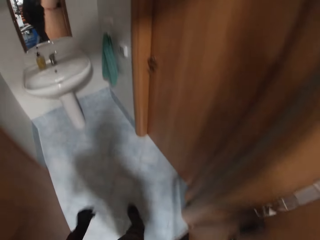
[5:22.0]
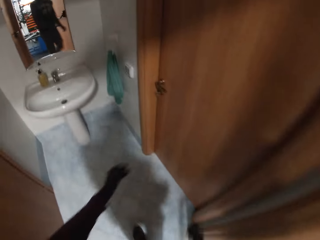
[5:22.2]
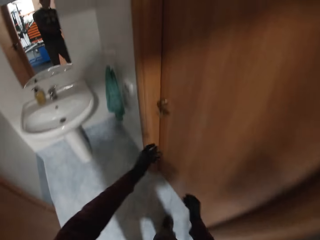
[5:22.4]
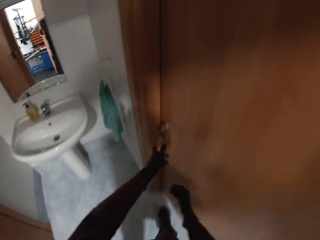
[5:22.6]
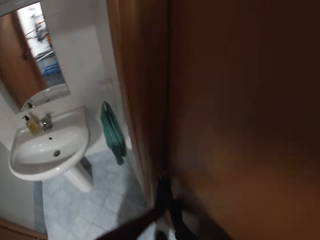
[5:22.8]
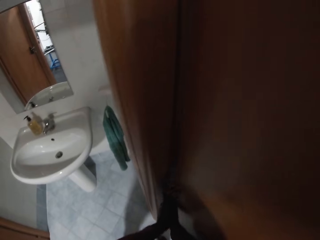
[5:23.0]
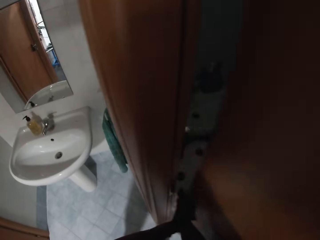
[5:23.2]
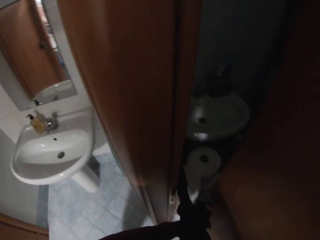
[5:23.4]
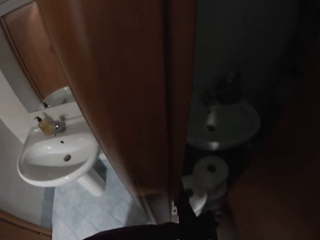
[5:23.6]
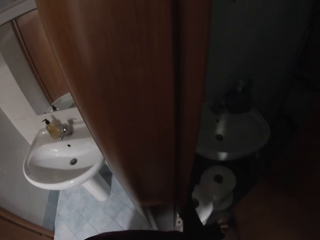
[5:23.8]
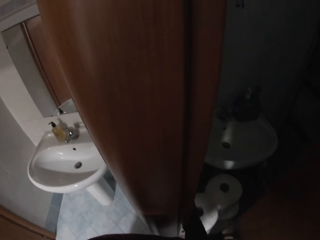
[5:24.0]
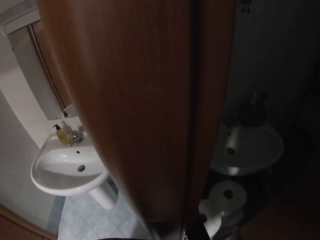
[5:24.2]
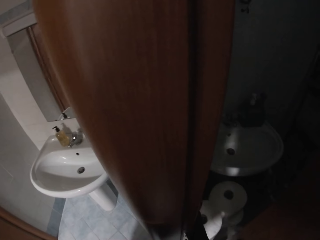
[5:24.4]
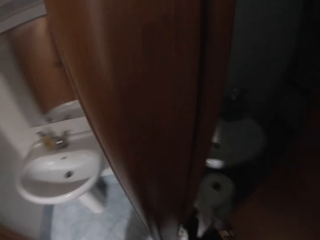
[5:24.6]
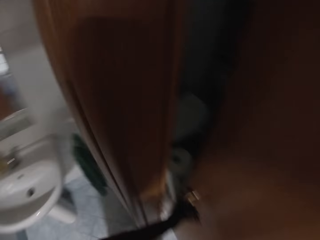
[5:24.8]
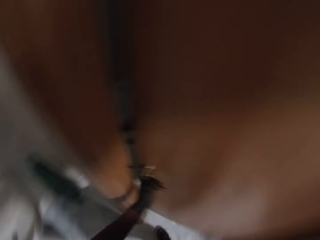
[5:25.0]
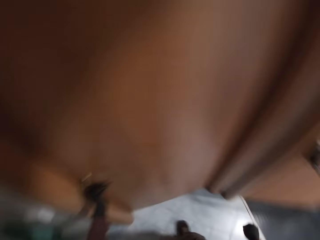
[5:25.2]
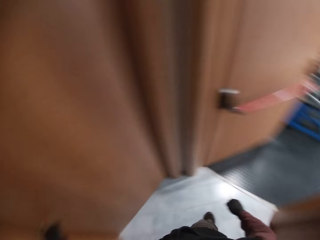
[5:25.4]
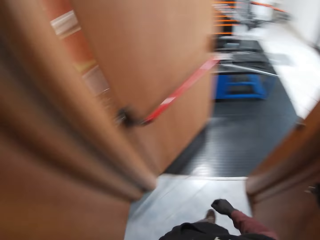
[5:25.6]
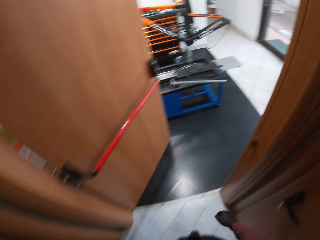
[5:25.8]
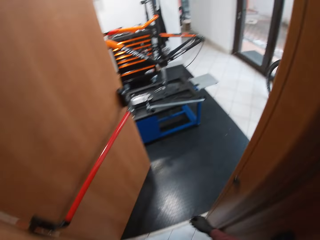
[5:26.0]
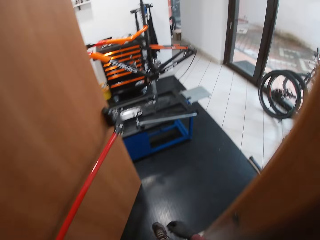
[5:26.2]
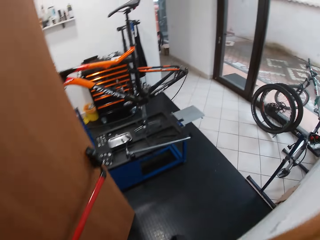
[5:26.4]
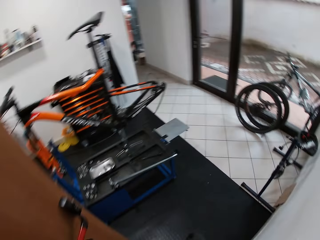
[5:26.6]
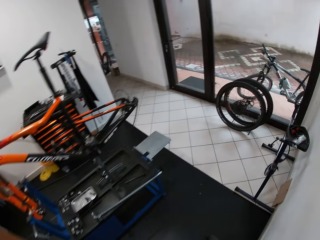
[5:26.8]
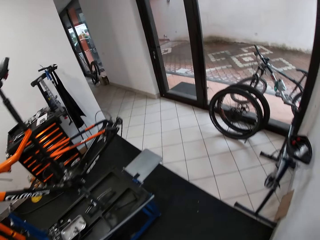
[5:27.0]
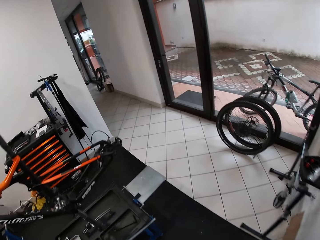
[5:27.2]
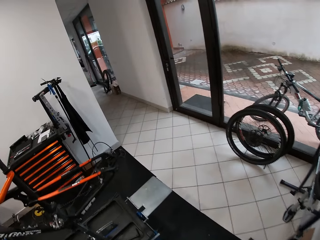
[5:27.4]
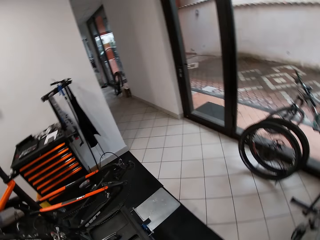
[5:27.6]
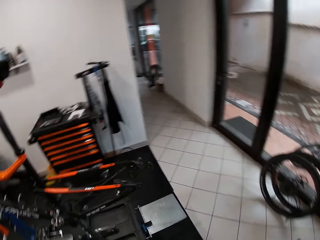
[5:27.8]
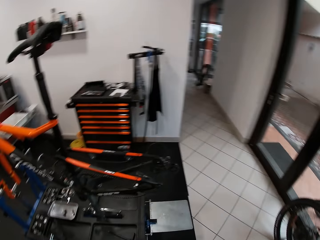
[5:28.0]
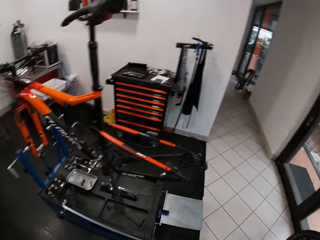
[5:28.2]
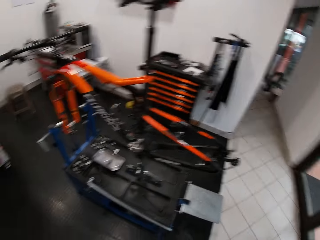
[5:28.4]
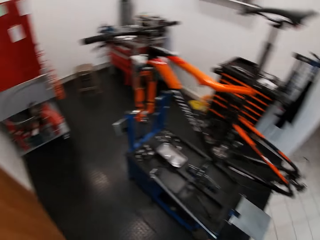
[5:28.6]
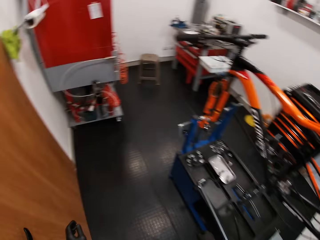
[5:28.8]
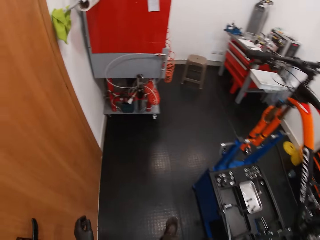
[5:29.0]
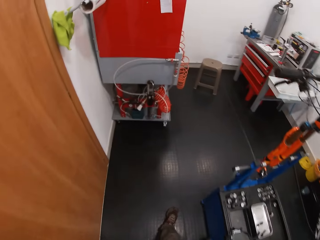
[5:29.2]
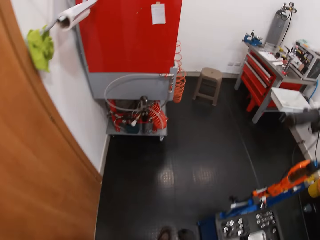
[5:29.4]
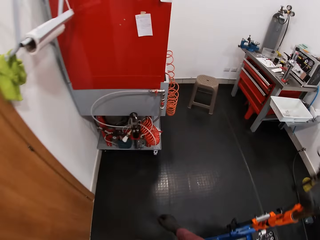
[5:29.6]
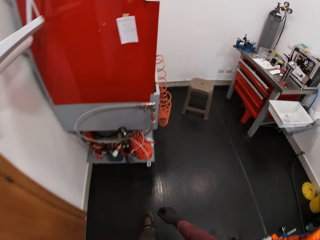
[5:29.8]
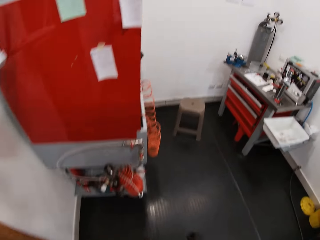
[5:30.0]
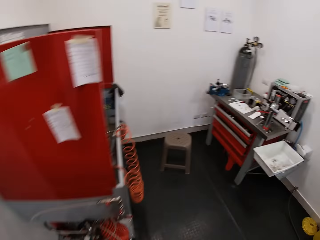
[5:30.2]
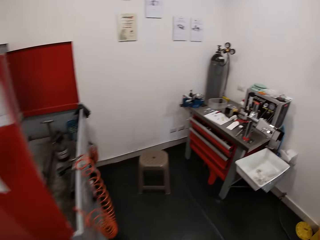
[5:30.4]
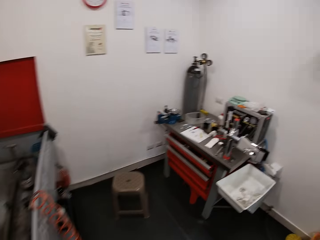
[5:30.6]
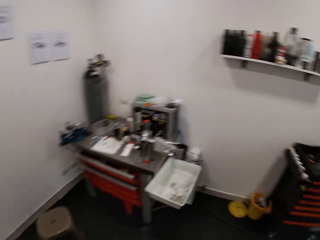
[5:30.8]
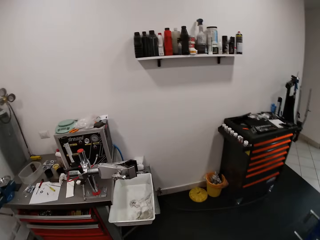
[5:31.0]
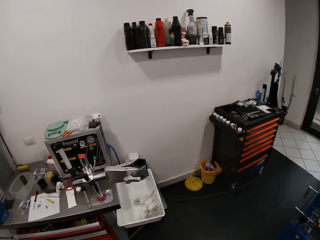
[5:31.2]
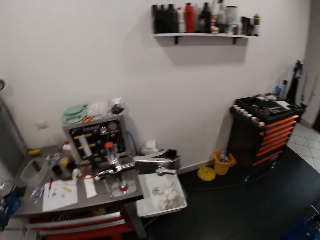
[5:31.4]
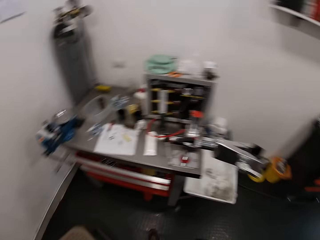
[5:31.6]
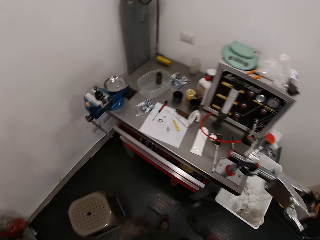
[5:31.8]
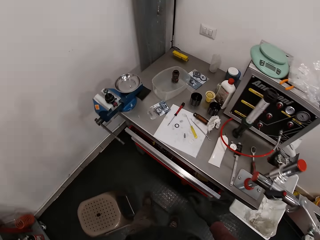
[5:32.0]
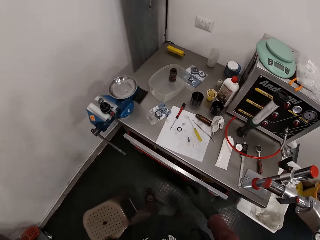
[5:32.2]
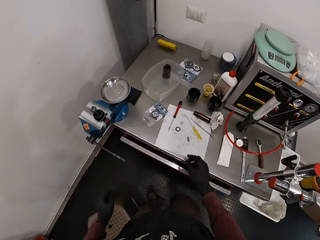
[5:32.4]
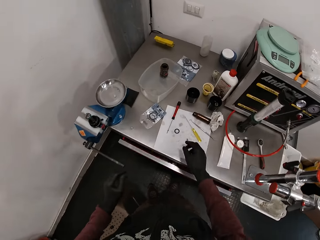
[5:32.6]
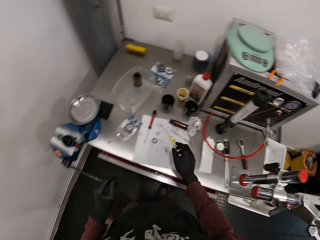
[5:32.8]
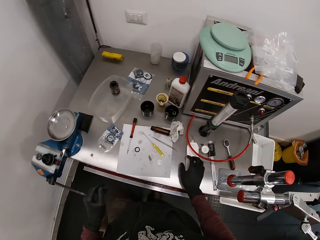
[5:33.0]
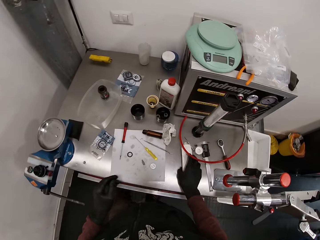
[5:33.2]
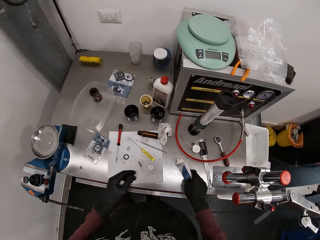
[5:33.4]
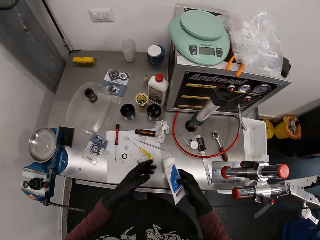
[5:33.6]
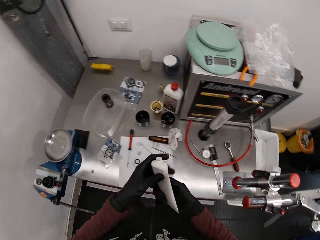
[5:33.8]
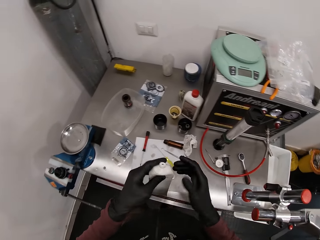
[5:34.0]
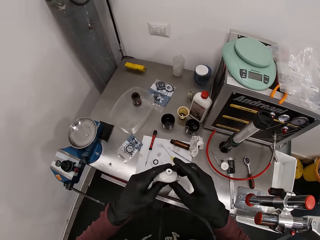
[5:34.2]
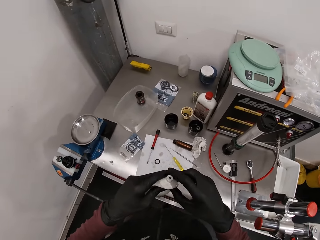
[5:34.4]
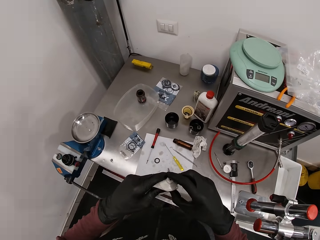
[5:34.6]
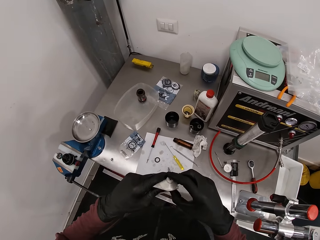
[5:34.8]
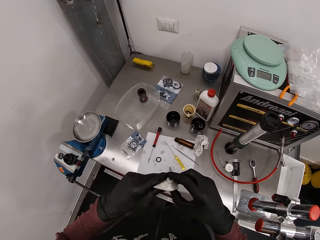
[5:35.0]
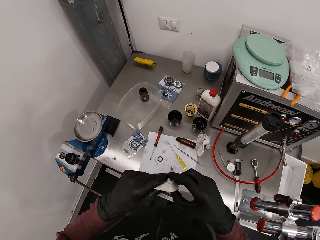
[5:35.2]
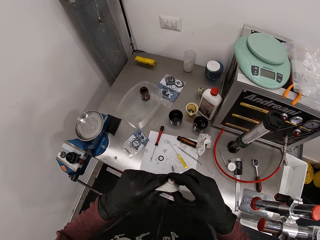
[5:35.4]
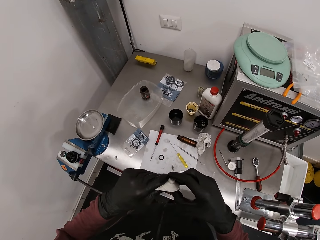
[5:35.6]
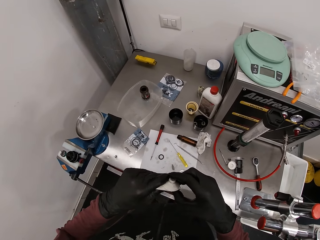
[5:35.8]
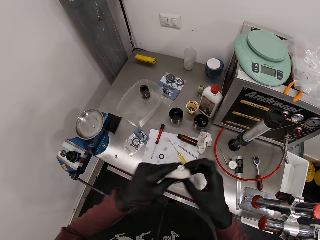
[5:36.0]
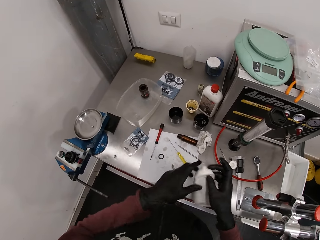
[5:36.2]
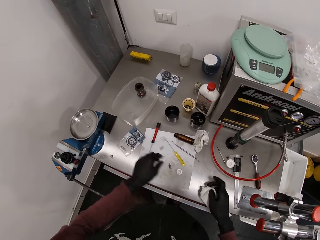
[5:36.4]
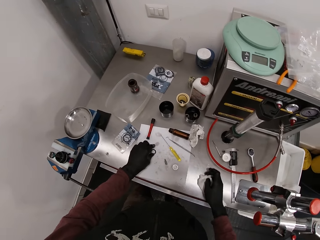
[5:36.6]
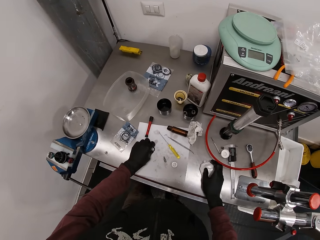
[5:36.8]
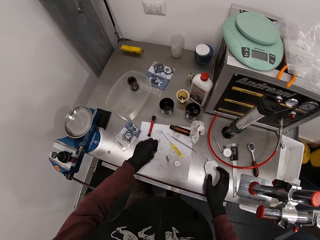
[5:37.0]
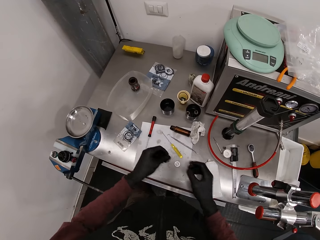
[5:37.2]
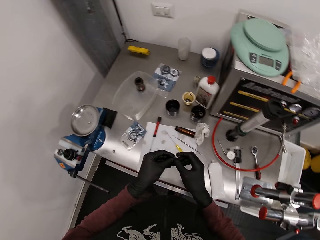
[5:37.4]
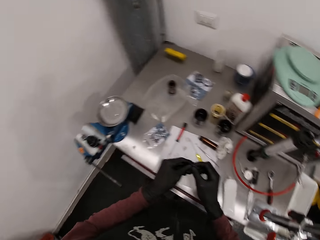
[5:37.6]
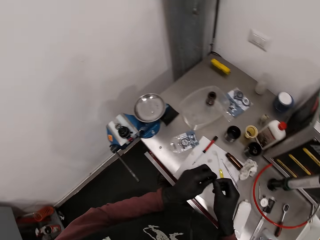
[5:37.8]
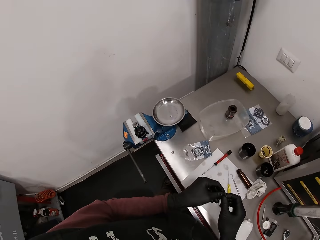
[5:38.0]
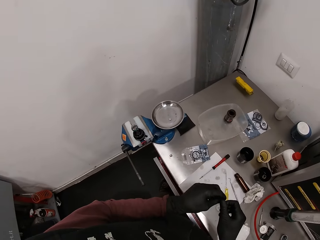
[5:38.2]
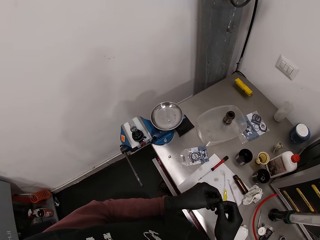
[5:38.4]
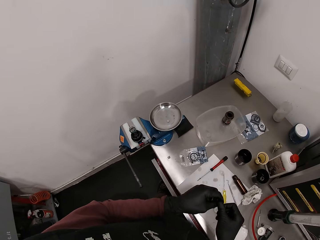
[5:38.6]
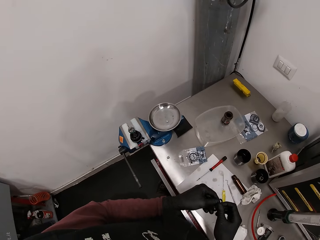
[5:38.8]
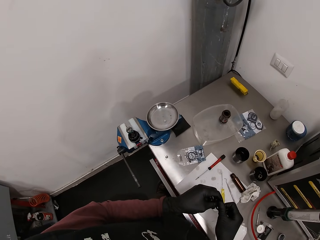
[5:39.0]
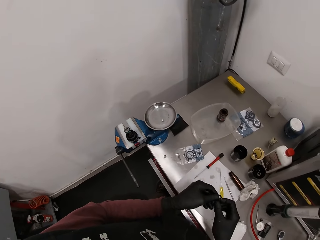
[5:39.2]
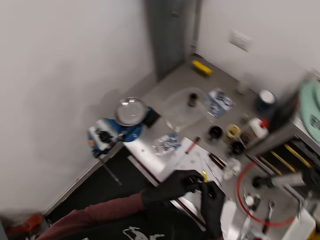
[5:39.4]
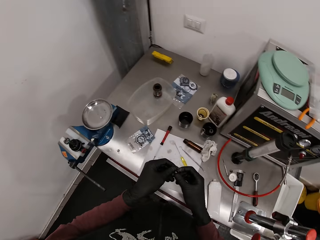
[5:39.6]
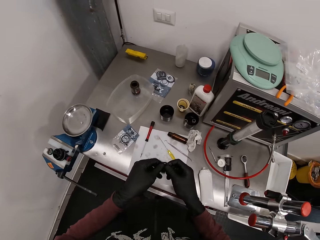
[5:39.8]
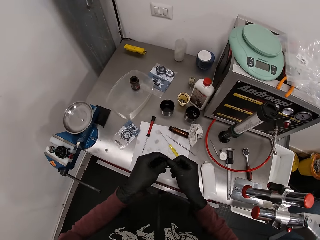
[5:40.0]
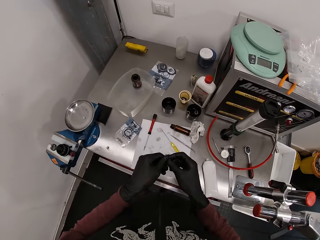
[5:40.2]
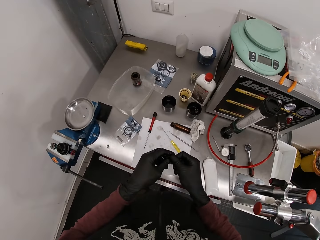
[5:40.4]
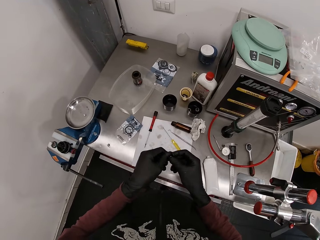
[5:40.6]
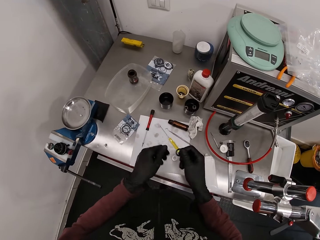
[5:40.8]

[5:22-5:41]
The camera wearer walks into a restroom. He opens a door in the restroom with both hands. He puts his right hand through the door. He shuts the door in the restroom with his left hand. He switches off the machine. He walks out of the restroom. He shuts the door with his left hand. He walks towards the table from the door. He takes a tube from the table with his right hand. He moves the tin. He transfers the tube from his right hand to his left hand. He squeezes some grease from the tube to his right hand. He places the tube on the table with his right hand. He takes the rubber rim from the table with his left hand. He rubs the grease on the rubber rim with both hands. He touches the ring.

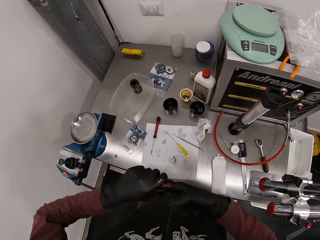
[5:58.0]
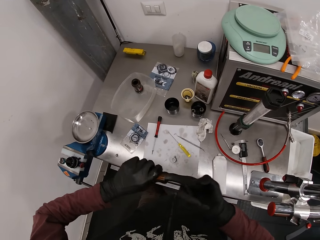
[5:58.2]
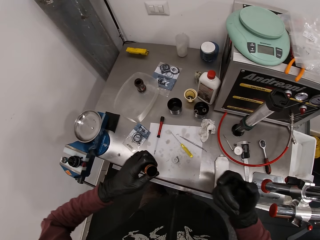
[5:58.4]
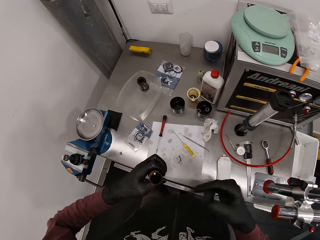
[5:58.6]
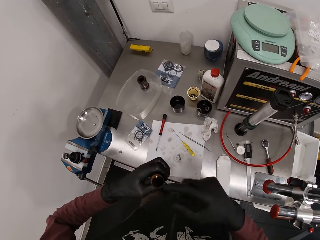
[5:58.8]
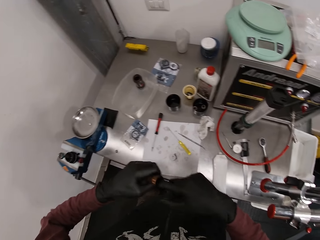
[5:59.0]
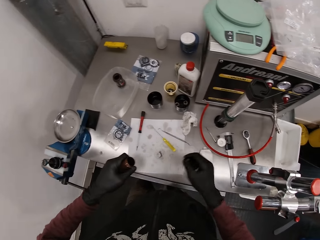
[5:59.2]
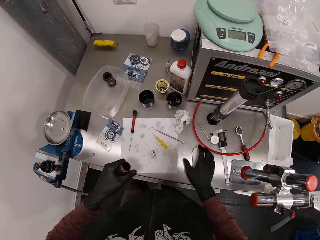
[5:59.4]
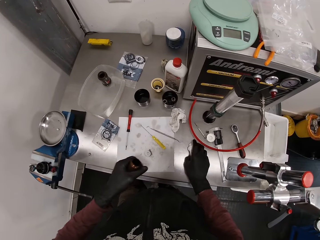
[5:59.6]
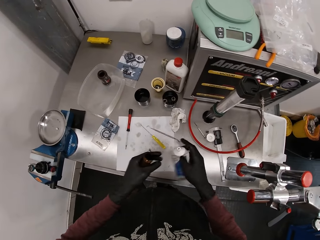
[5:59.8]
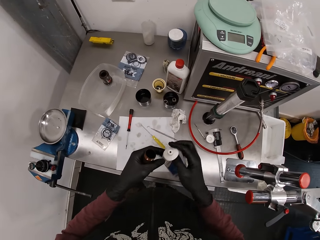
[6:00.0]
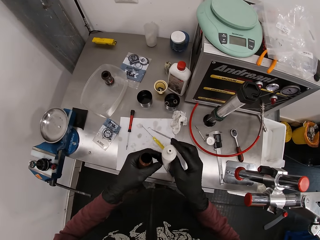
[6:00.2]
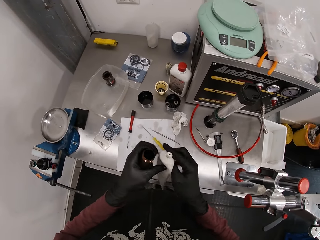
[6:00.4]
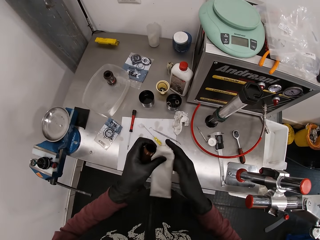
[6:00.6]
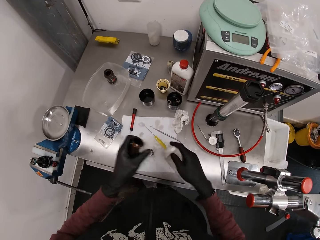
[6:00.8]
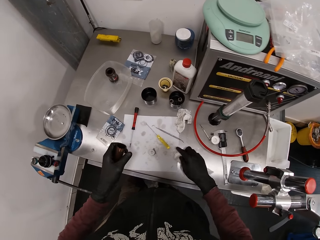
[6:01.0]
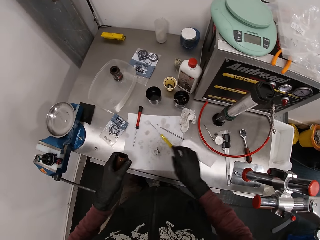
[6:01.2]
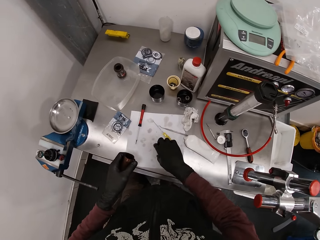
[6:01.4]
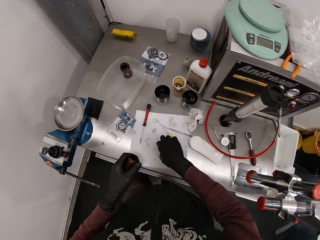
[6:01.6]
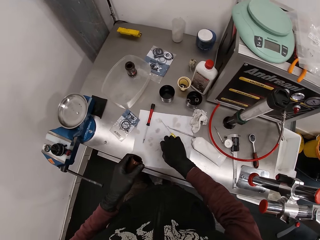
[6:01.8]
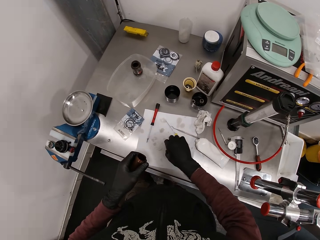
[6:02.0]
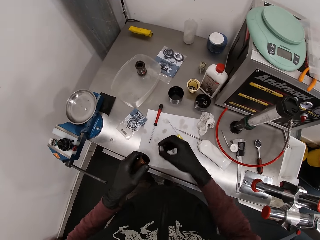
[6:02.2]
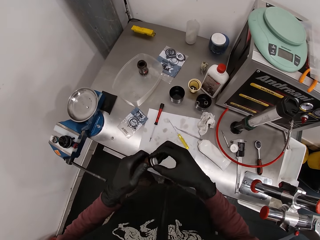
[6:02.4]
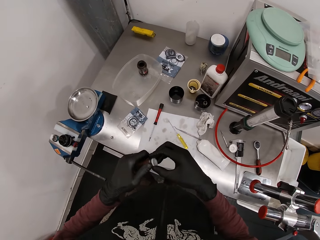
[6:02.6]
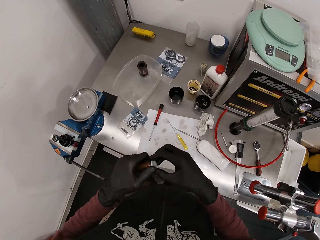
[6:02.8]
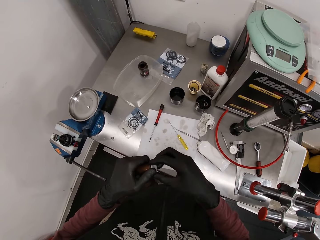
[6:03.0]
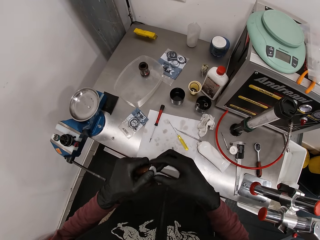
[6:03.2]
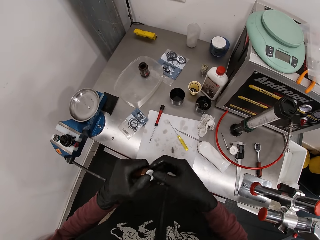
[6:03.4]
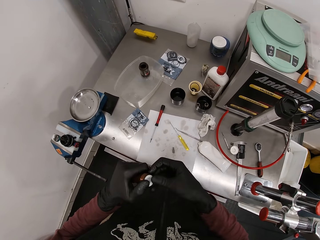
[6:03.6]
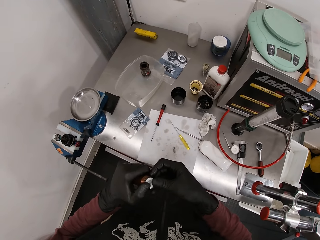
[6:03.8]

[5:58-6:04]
The camera wearer takes the tube from the table with his right hand. He places the tube on the table with his right hand. He takes the rubber nut from the table with his right hand. He places the rubber nut into the metal hose with both hands. He closes the tin.
